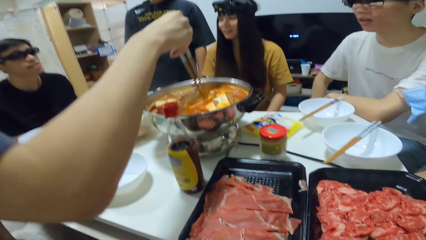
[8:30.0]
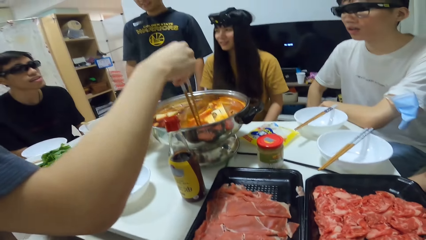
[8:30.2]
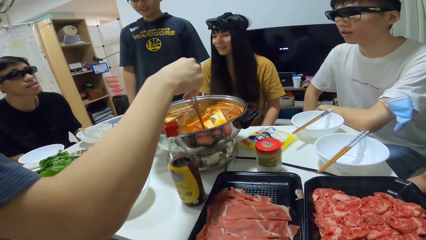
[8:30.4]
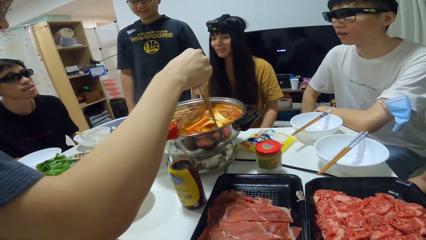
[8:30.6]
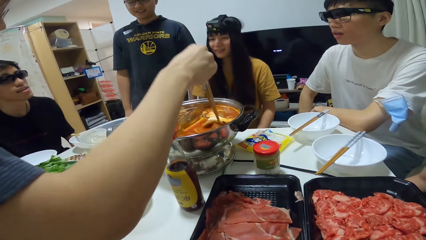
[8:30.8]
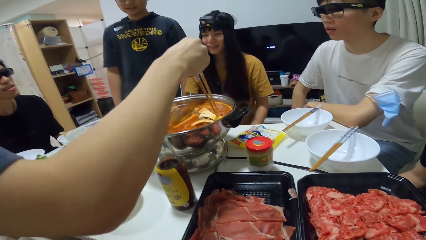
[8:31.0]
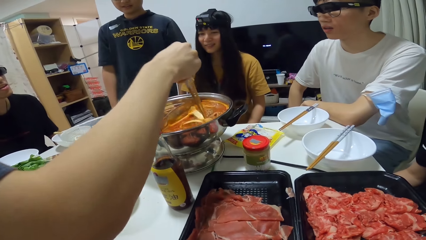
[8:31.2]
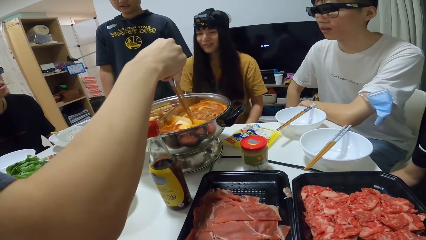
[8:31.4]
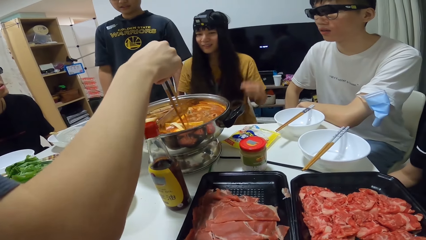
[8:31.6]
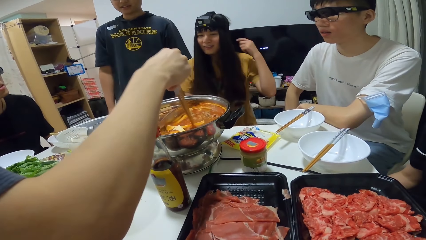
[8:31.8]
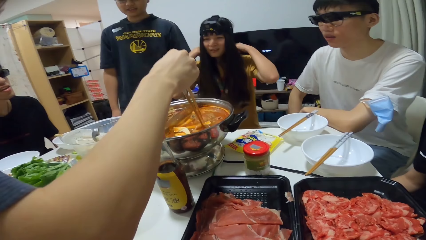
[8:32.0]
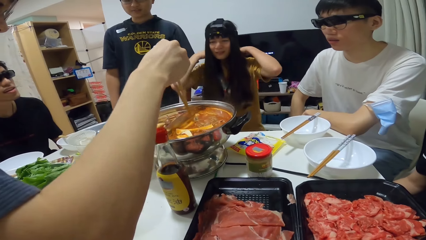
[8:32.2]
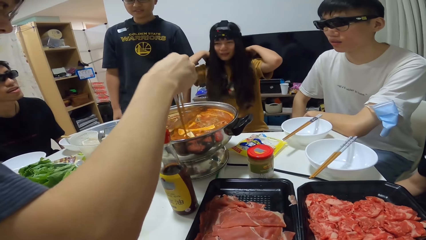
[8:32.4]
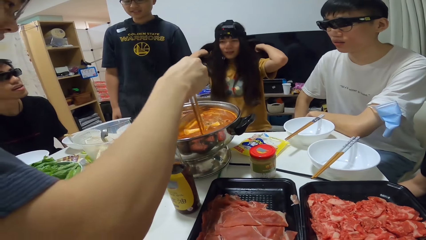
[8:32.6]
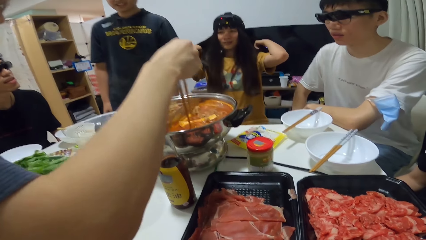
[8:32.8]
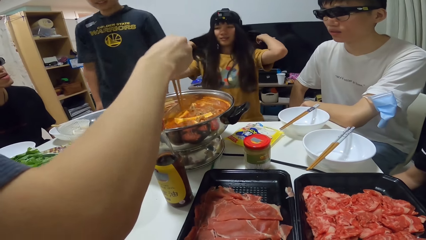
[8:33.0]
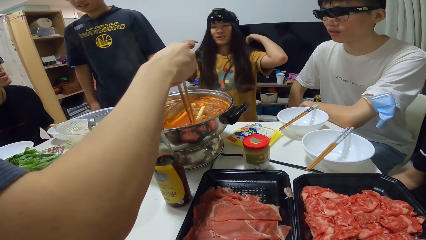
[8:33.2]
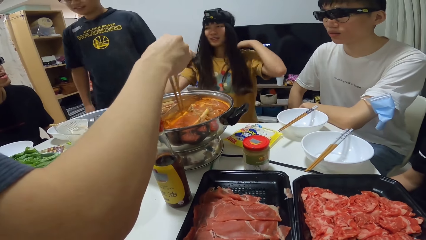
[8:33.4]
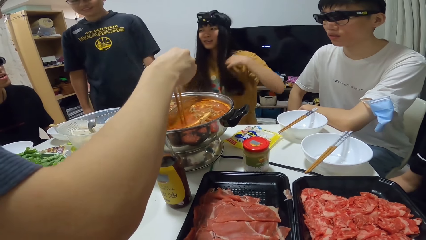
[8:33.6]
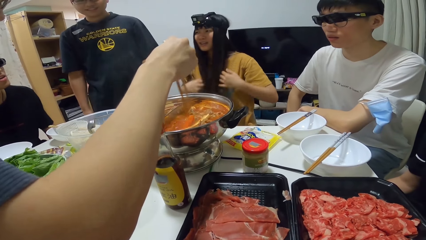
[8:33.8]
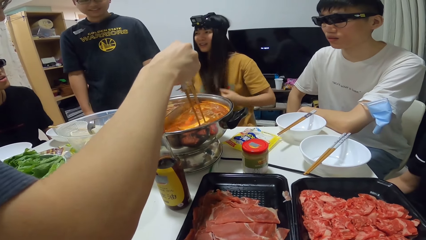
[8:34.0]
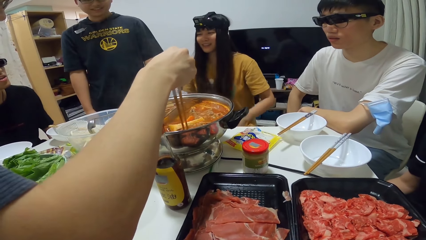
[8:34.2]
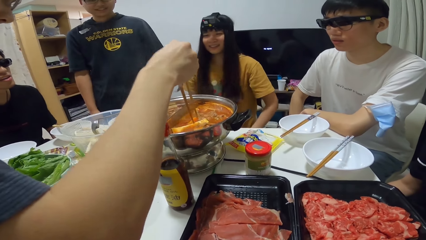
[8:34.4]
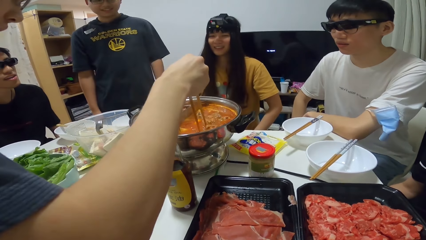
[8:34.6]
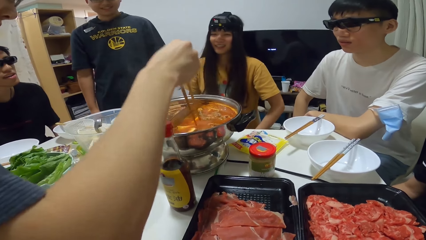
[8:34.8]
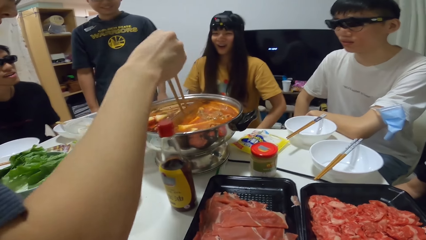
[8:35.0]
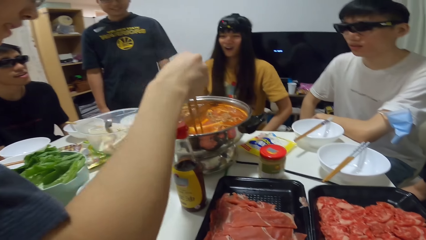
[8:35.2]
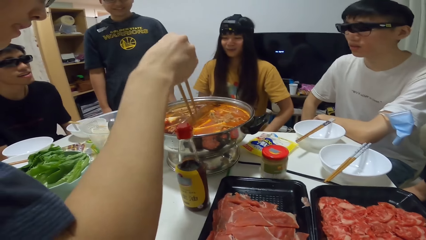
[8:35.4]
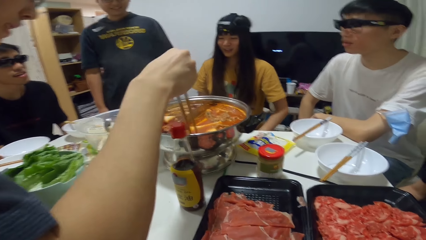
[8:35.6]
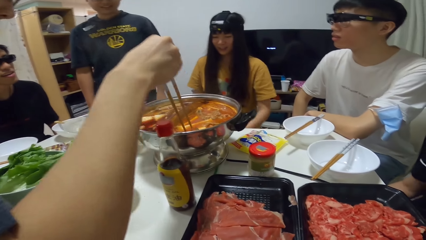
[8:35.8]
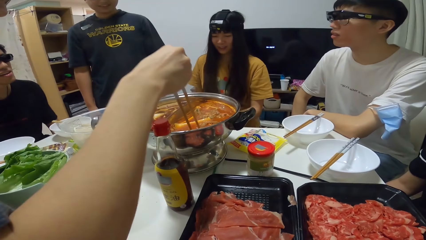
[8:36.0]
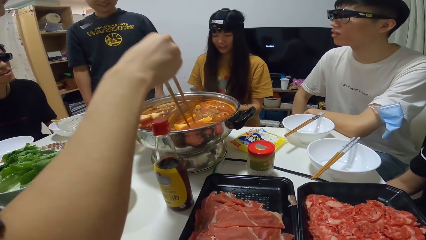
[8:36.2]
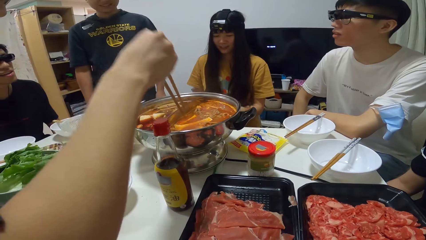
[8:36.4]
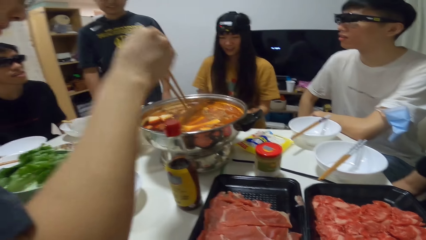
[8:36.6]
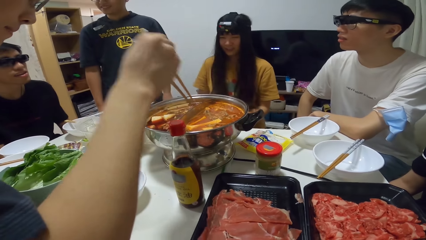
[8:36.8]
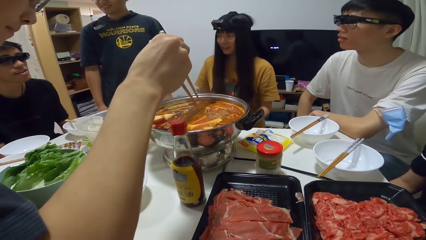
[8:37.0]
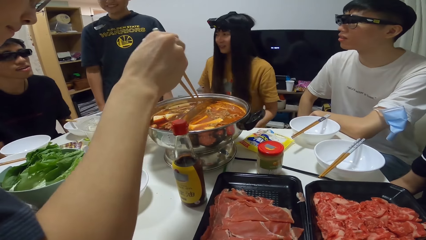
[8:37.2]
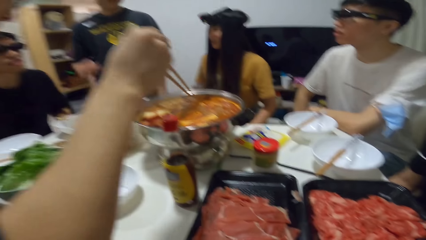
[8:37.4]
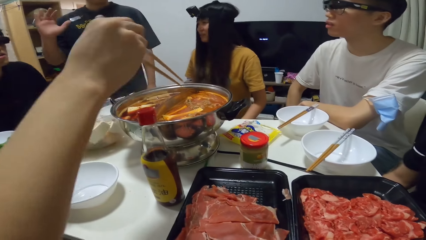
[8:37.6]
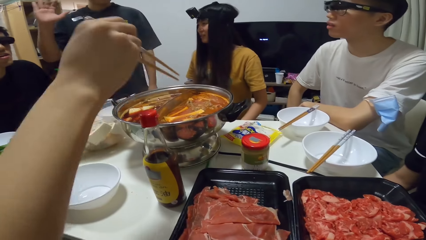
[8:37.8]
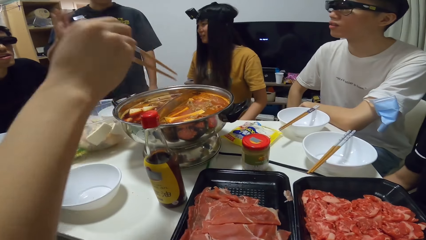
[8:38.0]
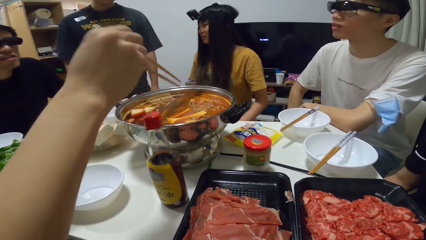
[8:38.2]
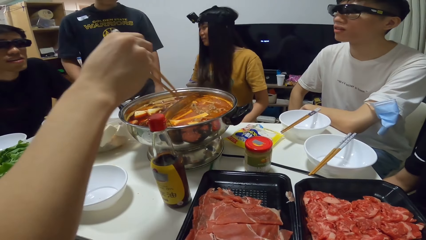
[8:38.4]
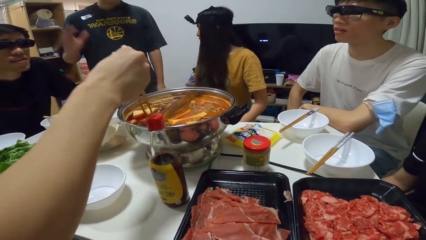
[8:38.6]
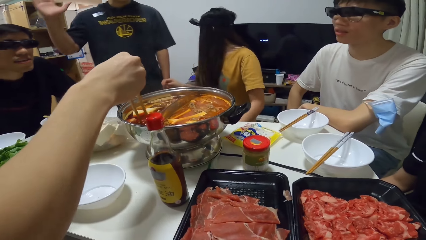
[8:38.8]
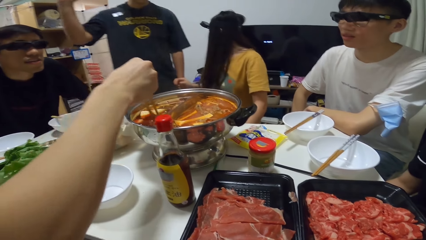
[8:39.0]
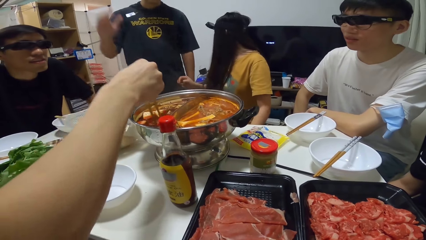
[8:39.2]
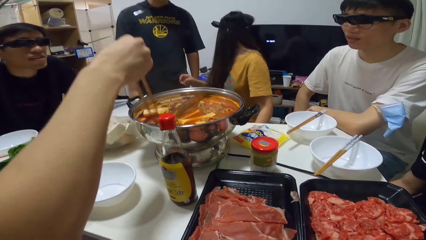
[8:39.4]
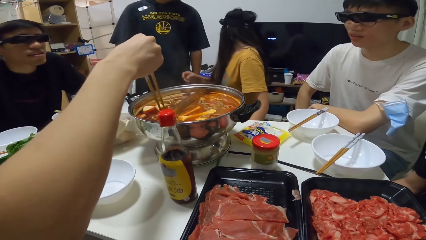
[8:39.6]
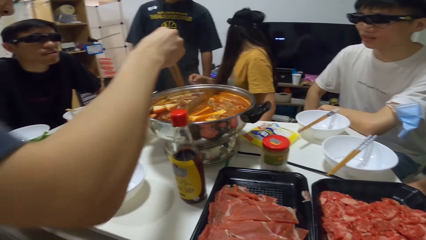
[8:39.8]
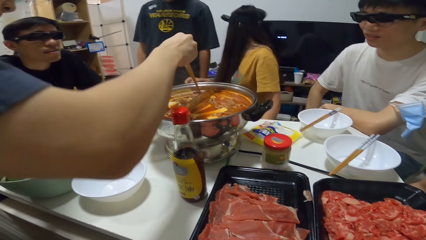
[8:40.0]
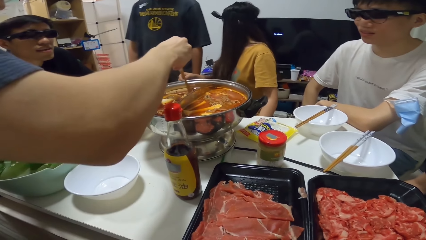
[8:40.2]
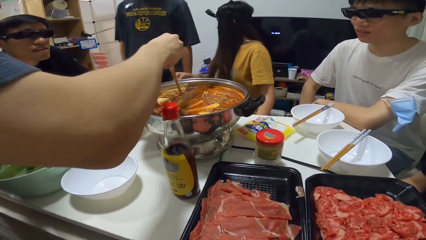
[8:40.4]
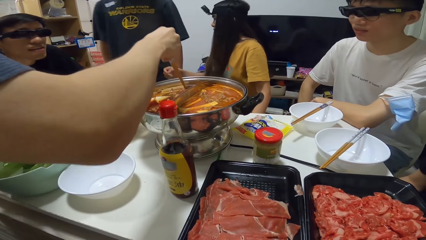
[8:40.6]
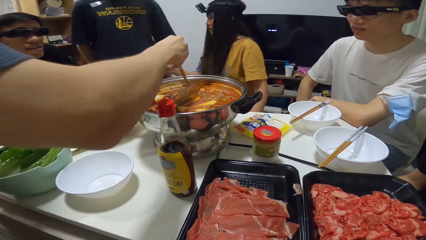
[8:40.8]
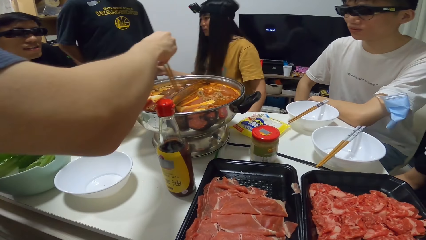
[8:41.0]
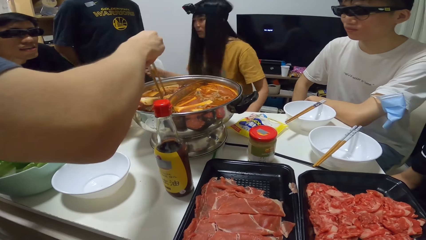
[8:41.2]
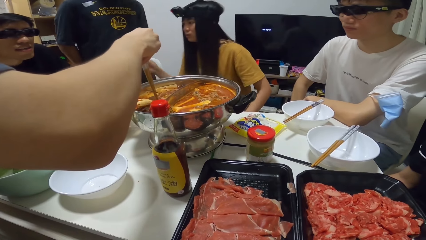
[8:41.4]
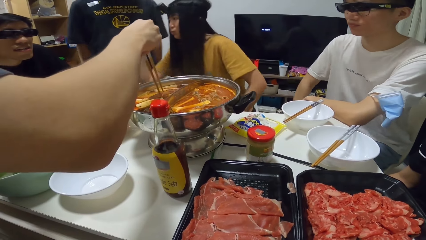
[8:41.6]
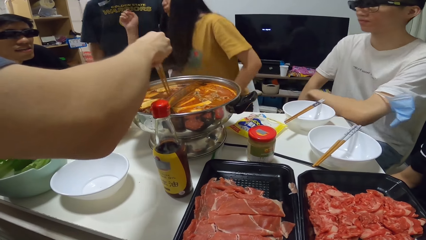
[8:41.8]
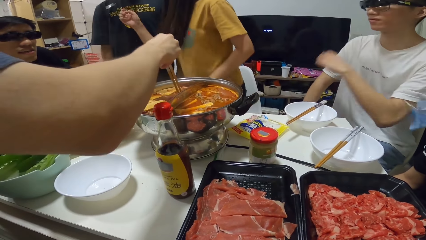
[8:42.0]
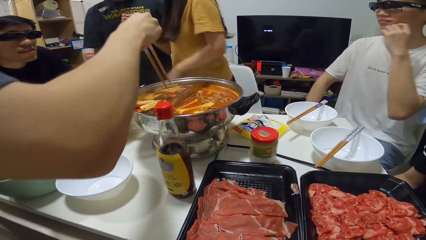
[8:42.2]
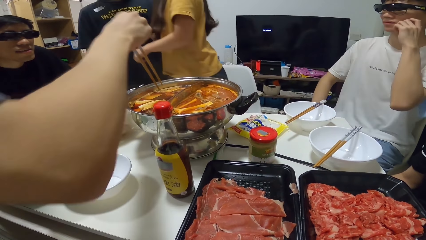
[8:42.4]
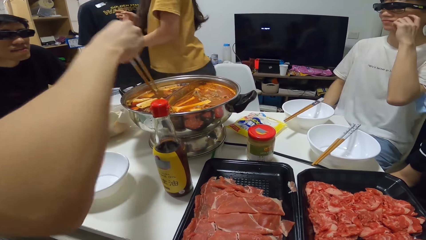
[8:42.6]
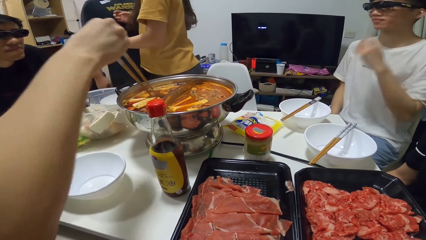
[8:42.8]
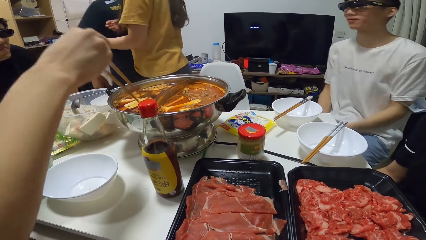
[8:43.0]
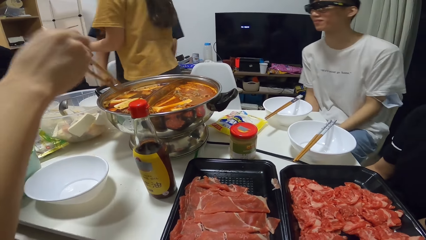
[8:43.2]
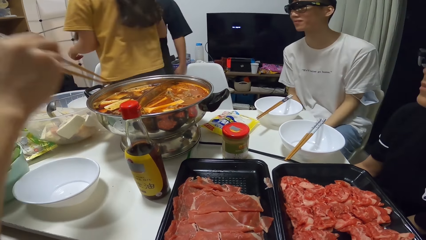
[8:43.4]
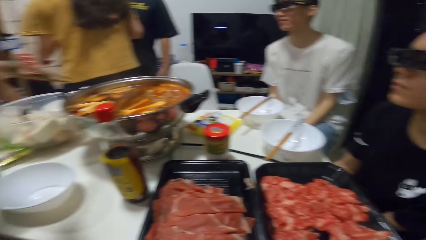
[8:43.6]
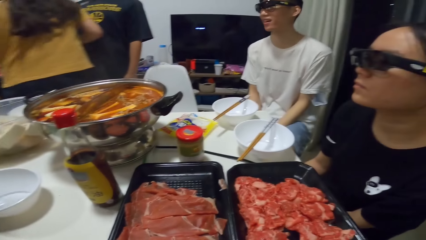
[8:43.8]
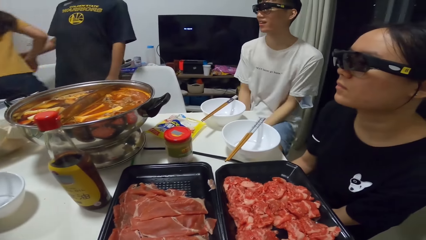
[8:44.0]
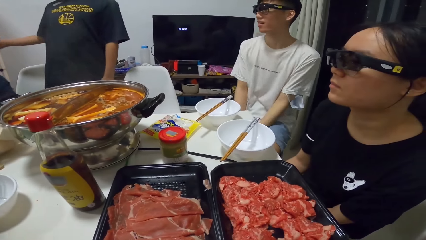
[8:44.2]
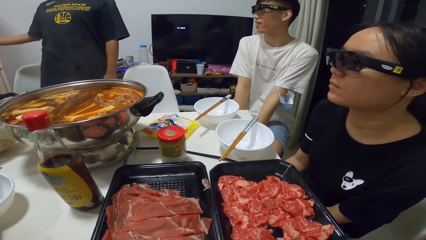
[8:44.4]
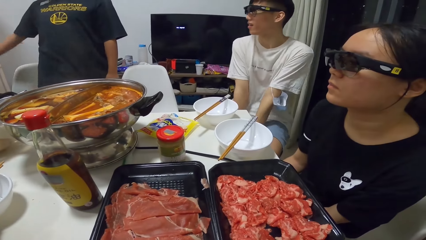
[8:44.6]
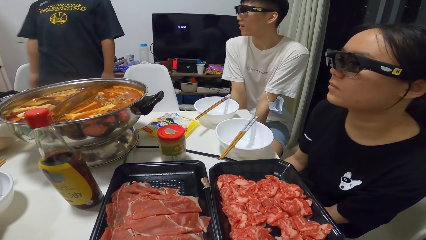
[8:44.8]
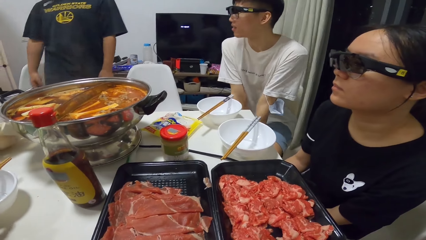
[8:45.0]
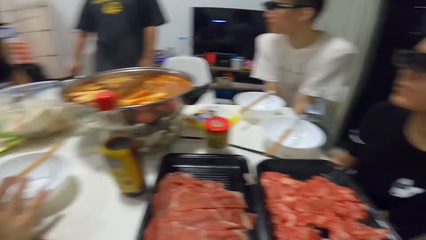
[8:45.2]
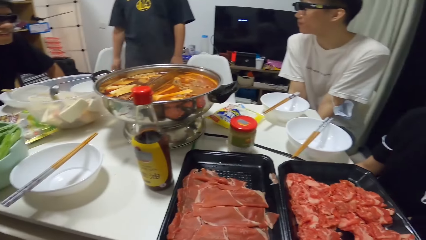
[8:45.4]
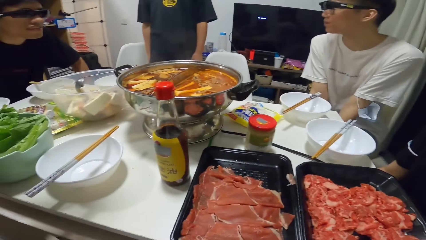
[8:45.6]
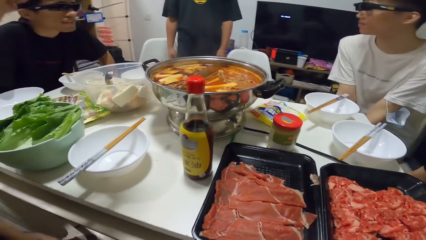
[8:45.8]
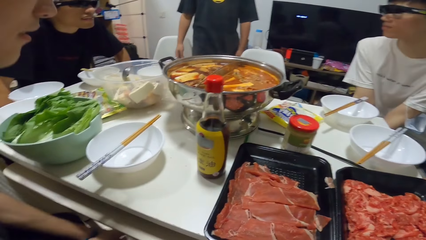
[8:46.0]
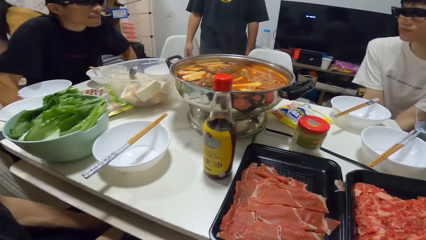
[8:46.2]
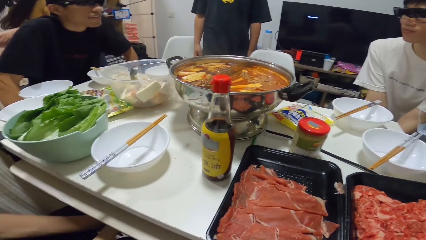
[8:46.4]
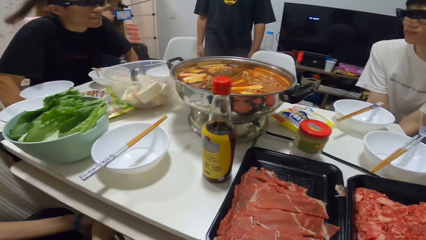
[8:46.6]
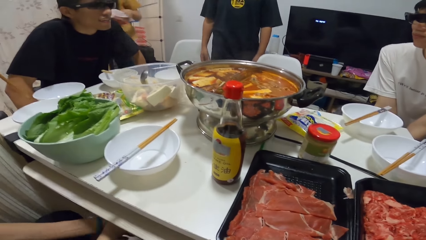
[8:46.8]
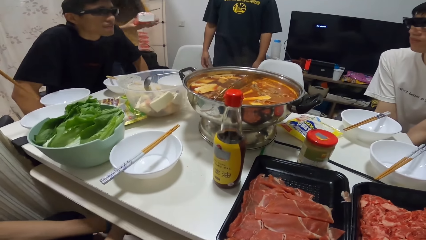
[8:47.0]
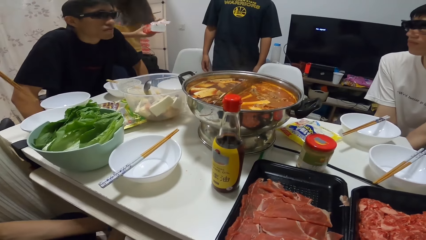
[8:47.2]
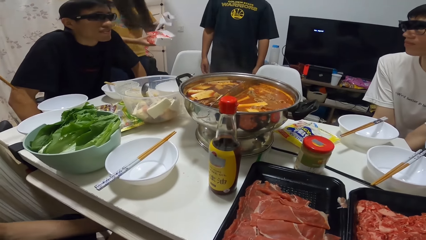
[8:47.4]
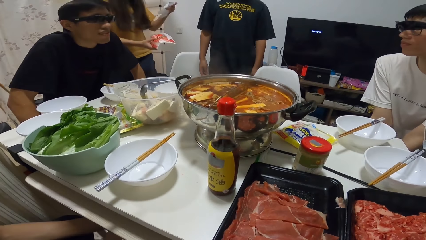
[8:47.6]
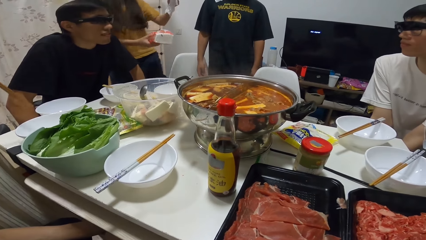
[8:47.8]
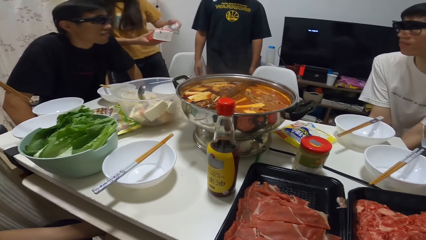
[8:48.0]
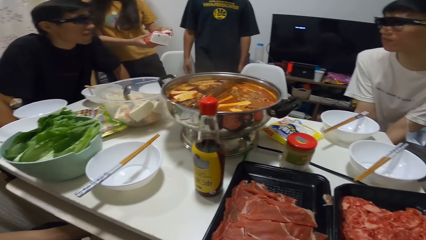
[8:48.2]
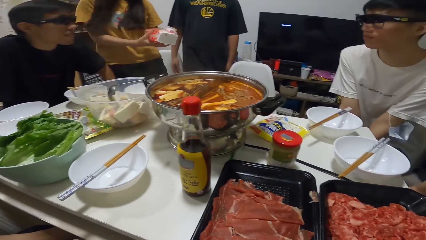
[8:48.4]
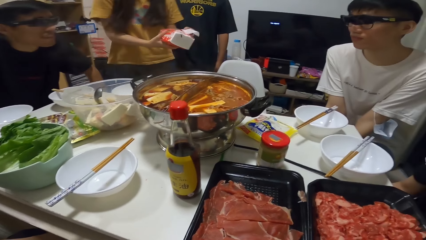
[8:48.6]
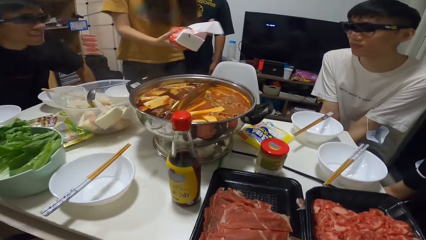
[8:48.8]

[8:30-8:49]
A person looks around. Another person waves the right hand. A man places the chopsticks onto the bowl on the table. A woman holds a box of serviettes with her right hand and removes some serviettes with her left hand.
